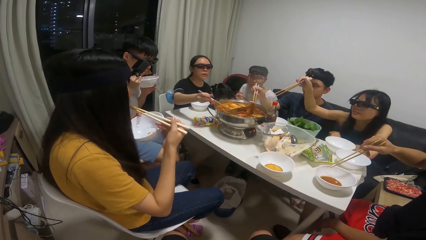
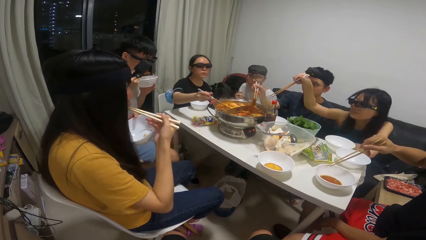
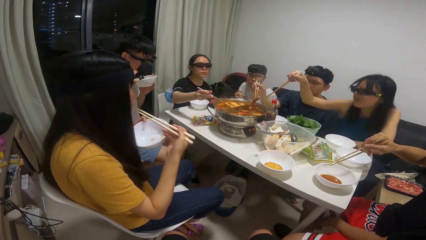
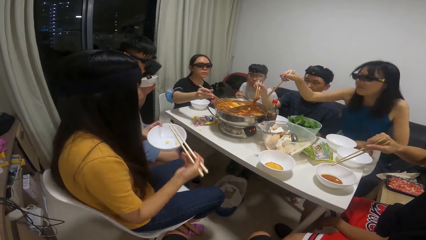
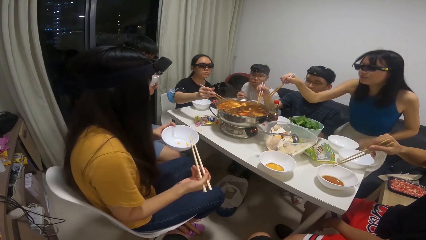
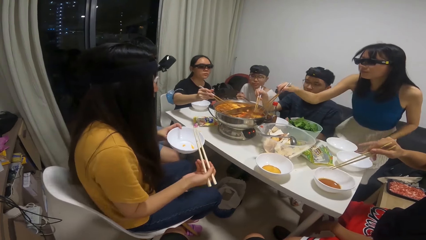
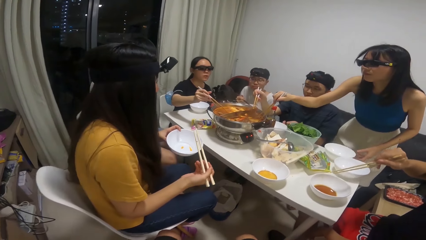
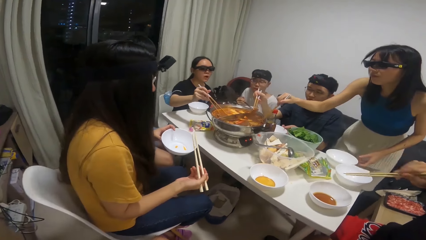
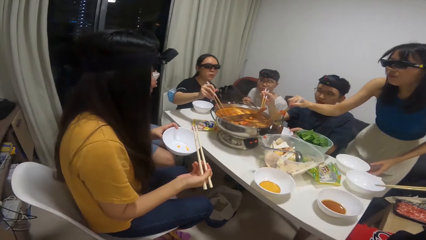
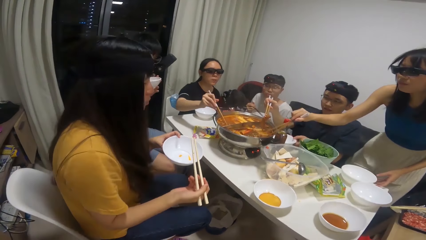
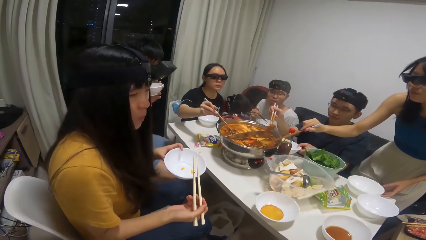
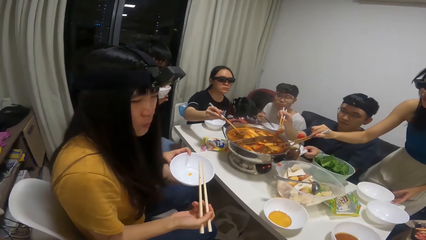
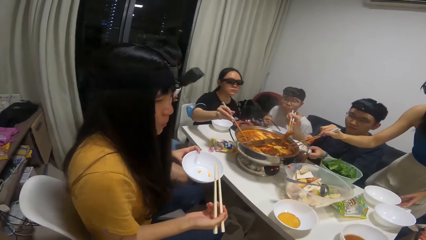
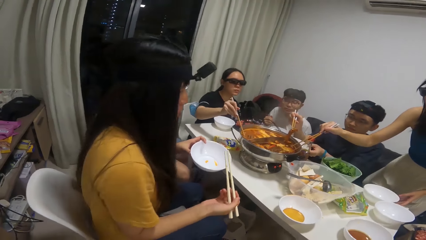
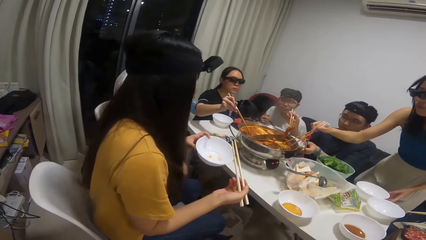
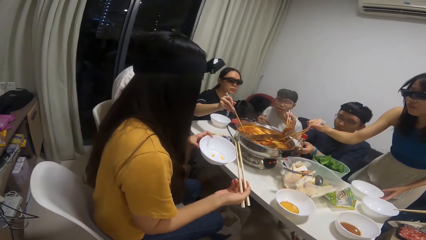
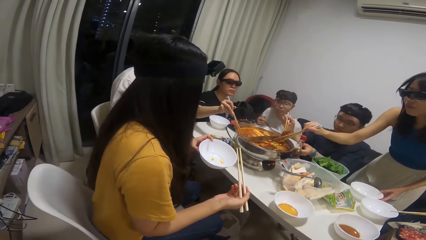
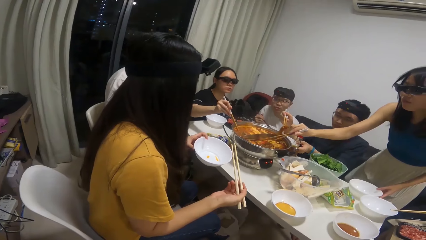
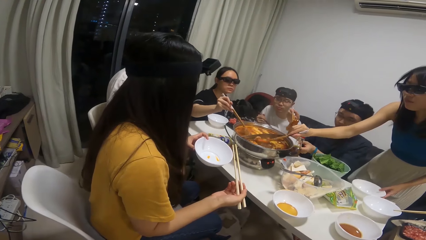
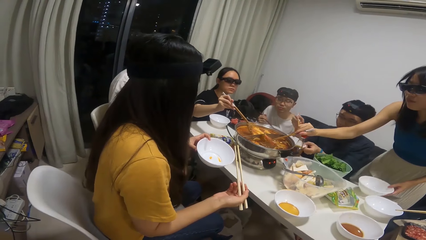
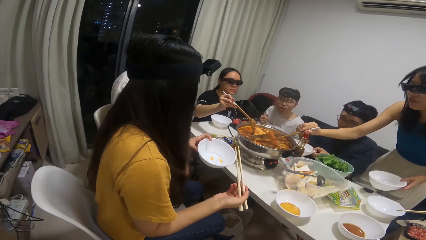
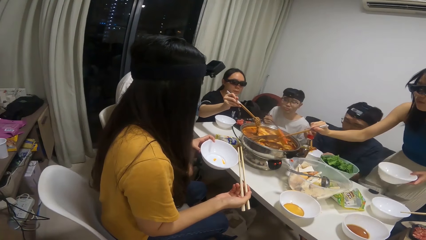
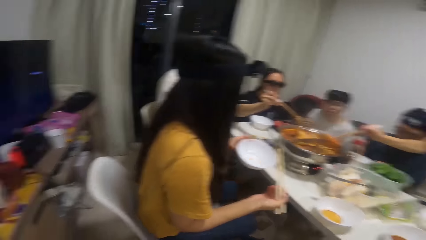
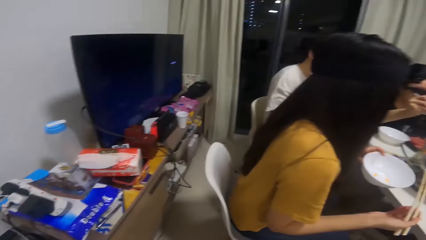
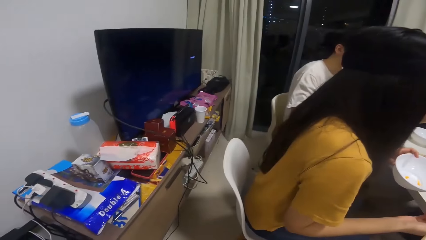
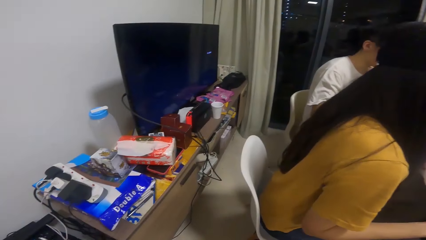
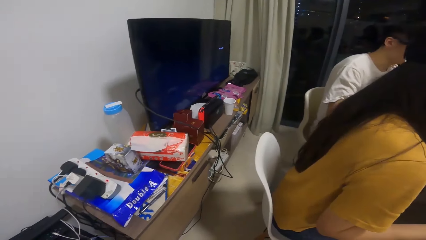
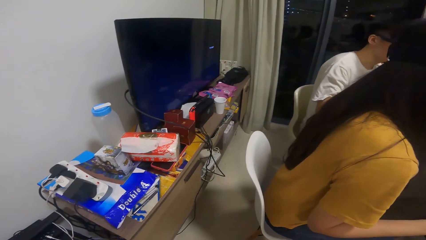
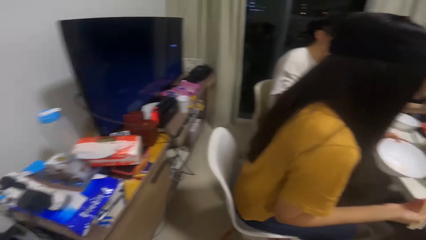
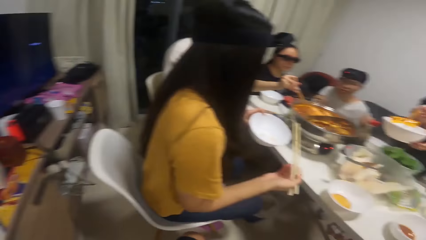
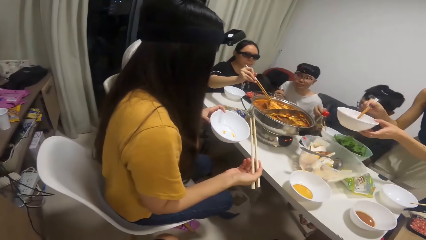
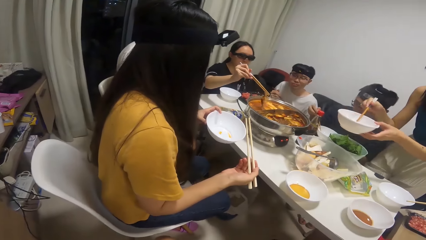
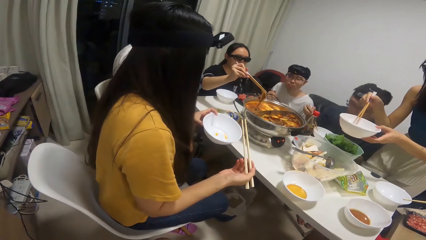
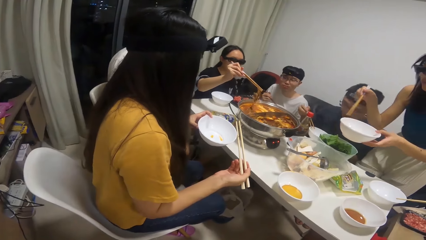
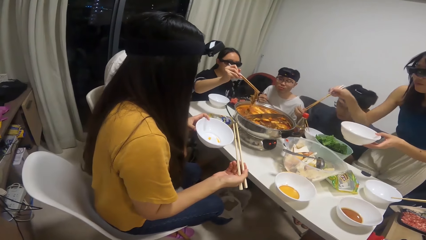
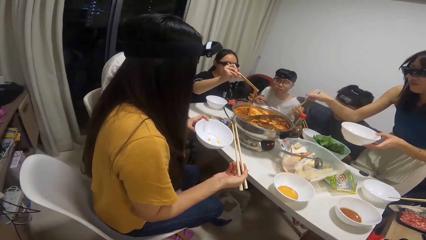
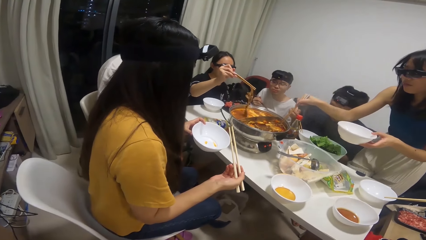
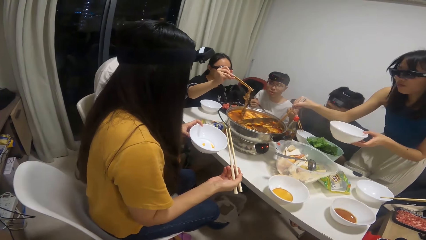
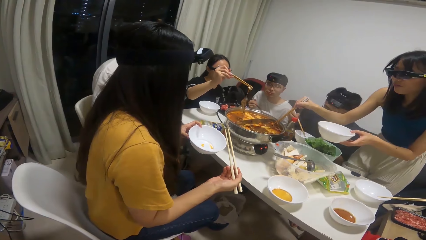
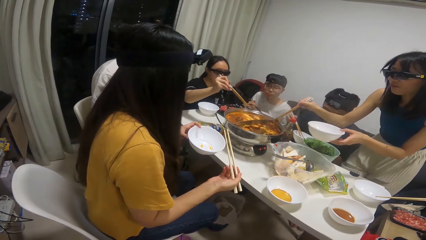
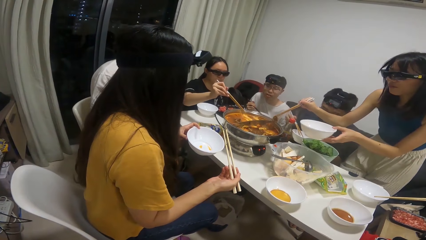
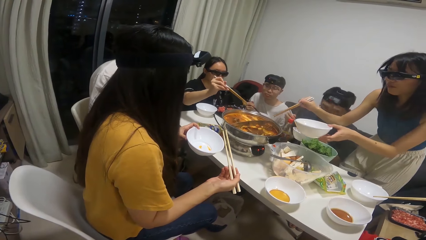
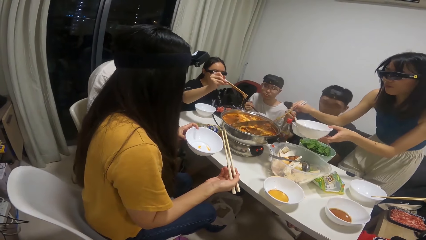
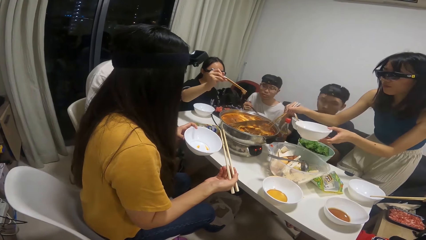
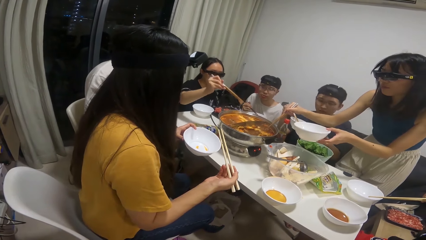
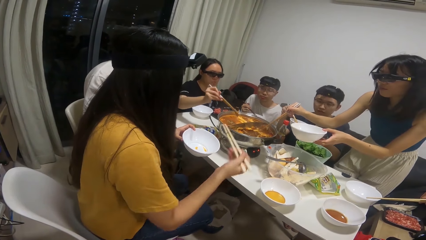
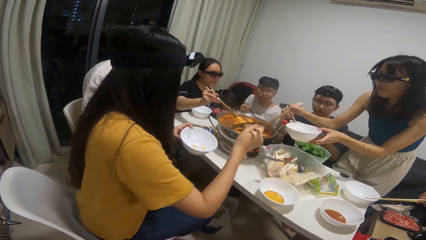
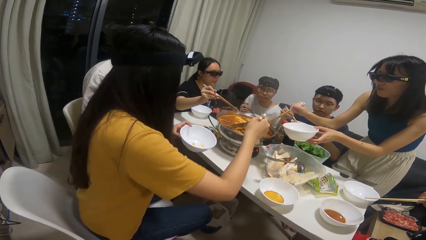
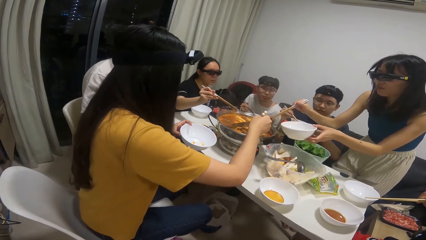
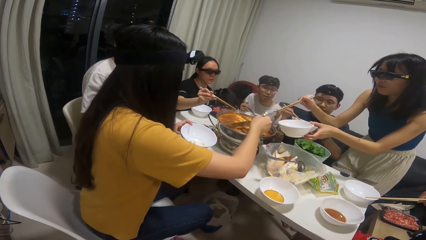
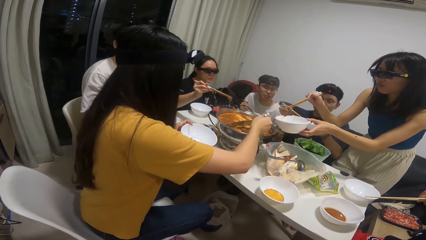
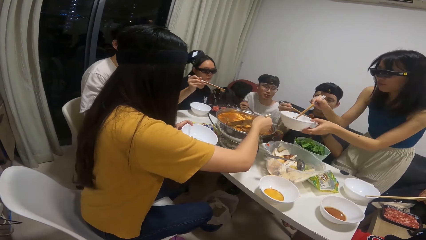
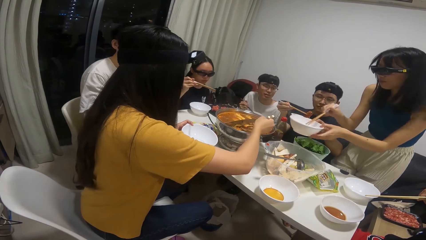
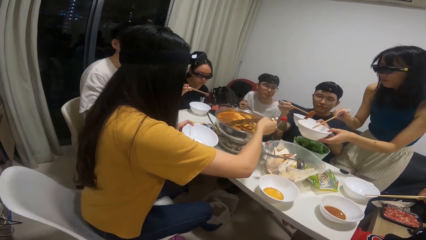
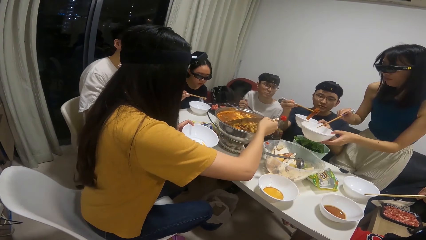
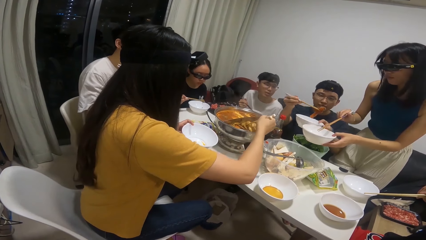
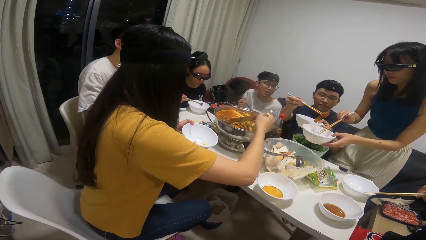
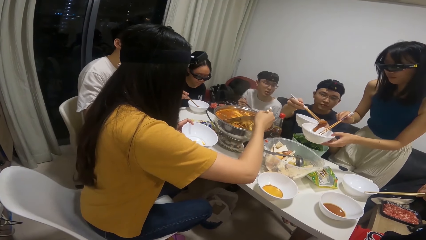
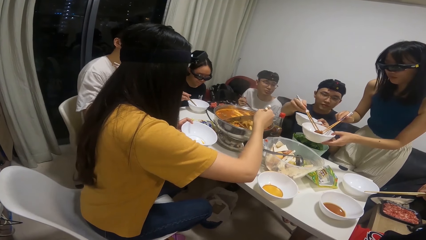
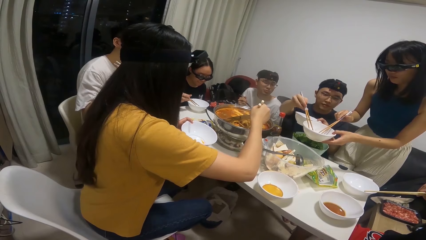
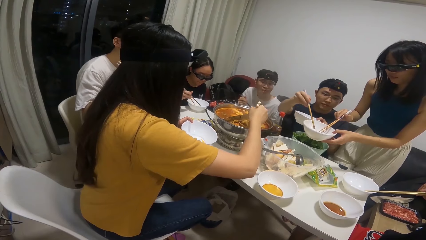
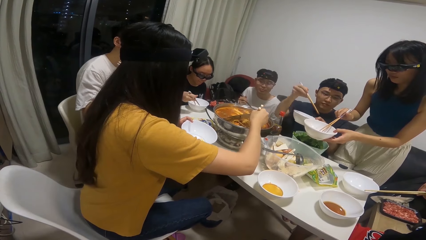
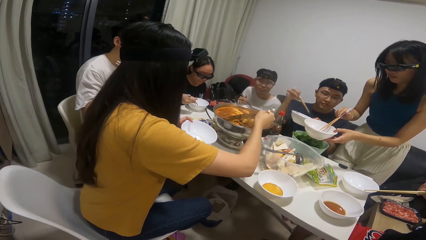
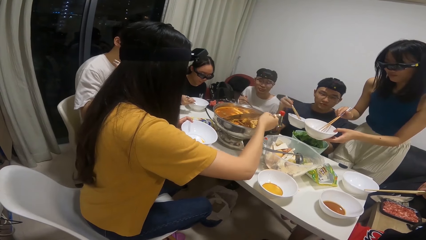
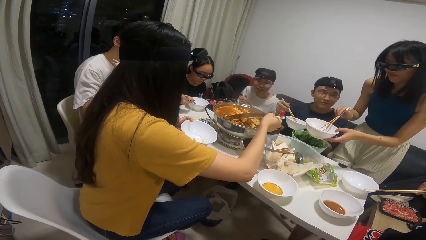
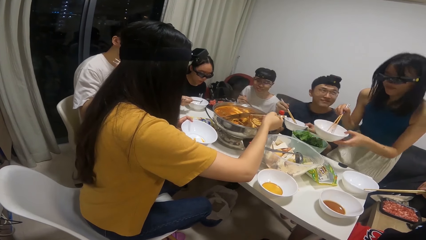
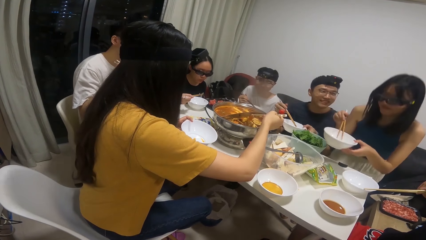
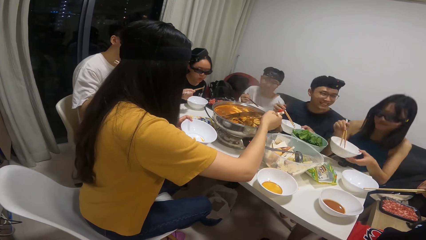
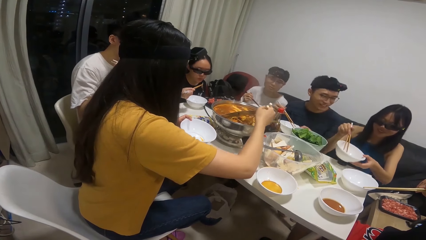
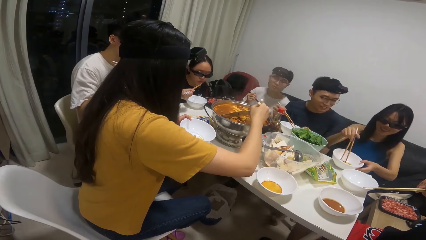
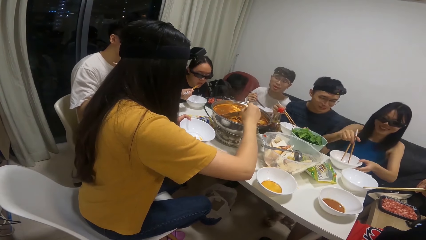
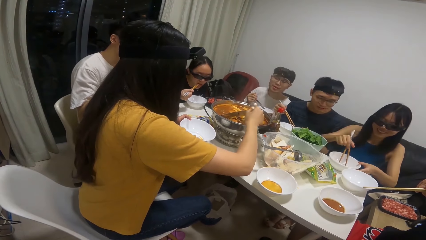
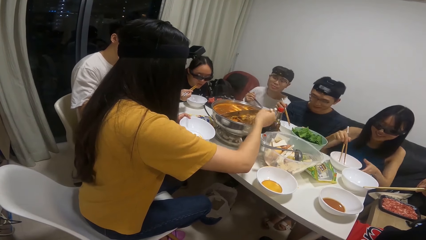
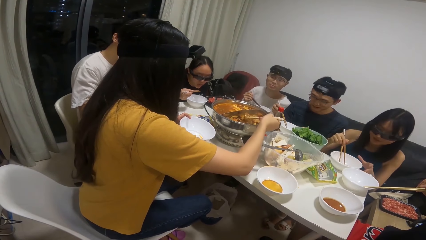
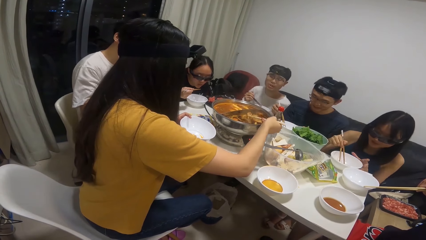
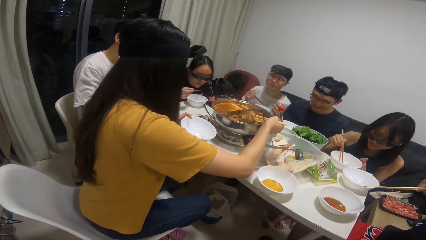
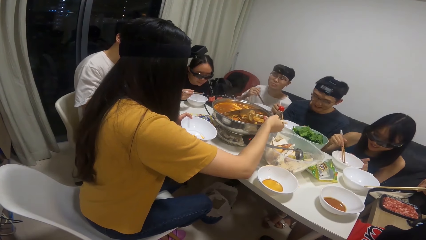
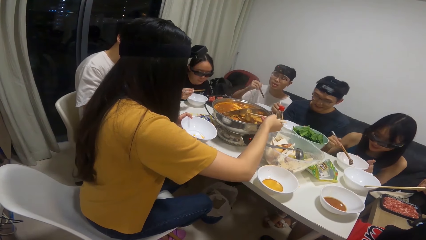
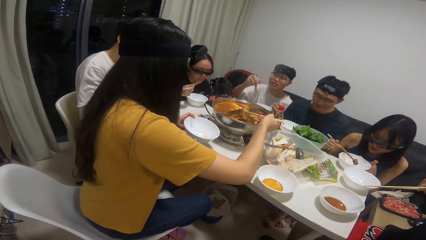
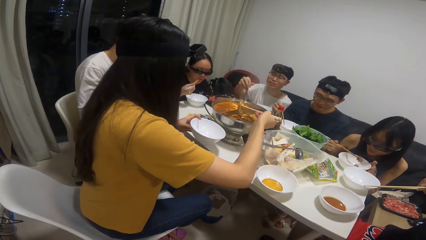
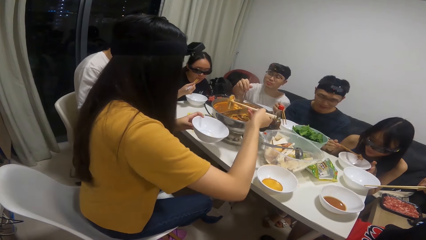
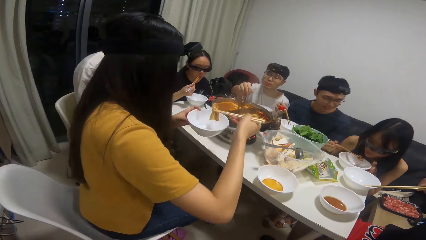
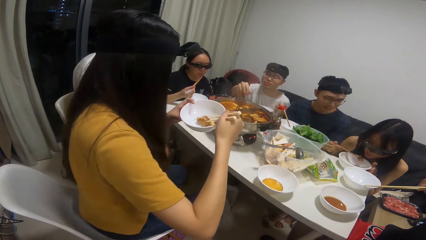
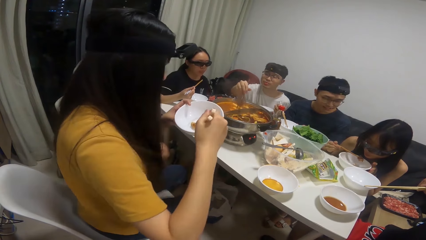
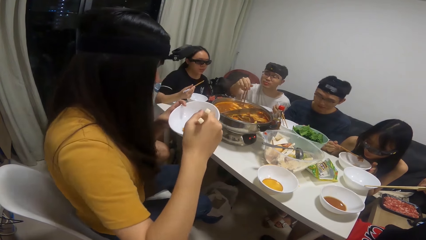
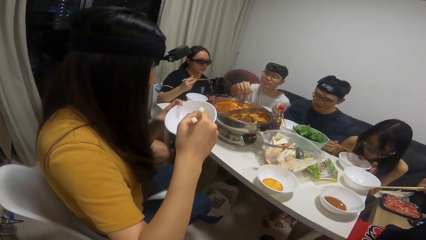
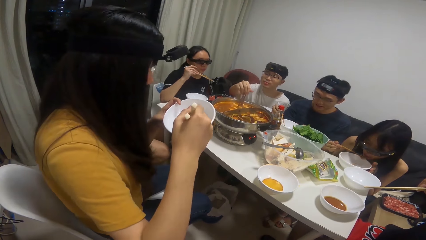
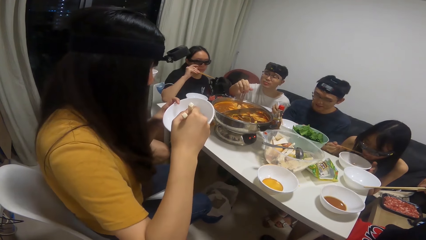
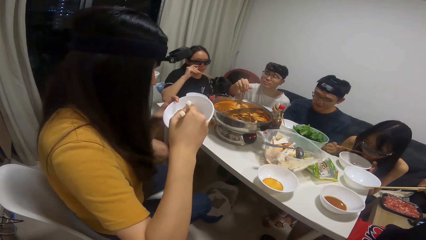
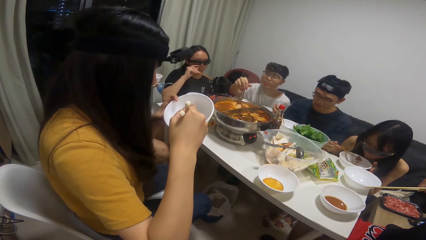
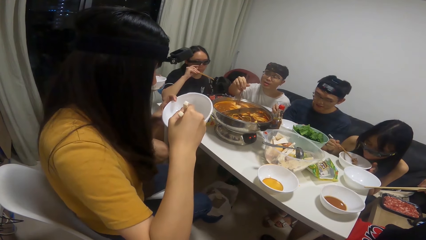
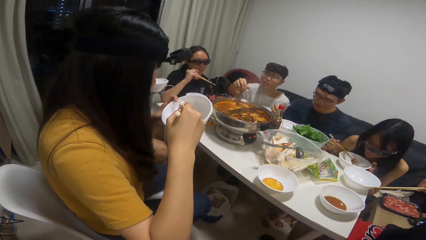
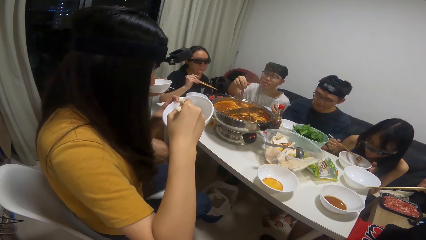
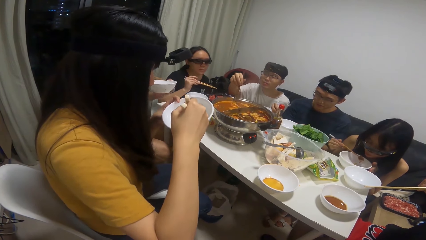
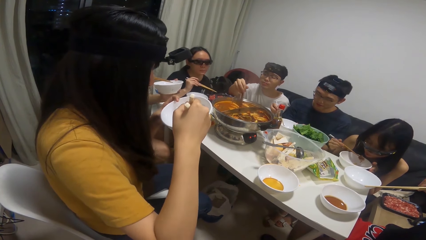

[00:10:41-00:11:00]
A woman stands up. Another woman serves food inside the plate in her hand with the chopstick in her right hand. A third woman eats food with the chopstick in her right hand. The first woman eats food with the chopstick in her right hand.
